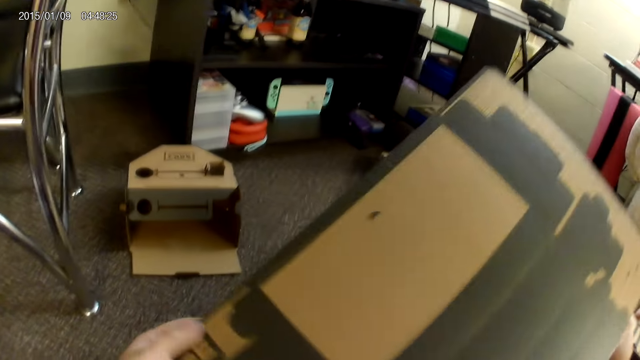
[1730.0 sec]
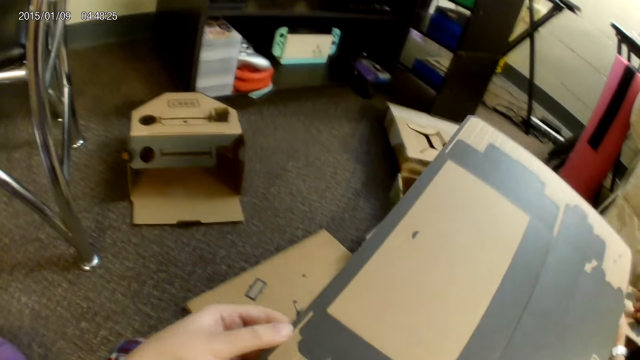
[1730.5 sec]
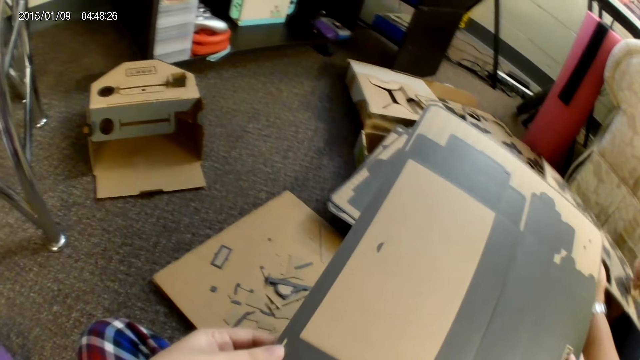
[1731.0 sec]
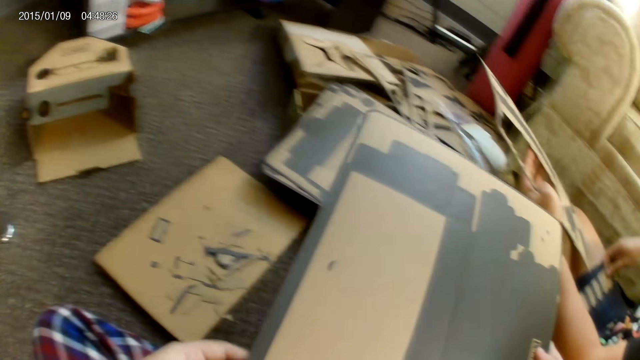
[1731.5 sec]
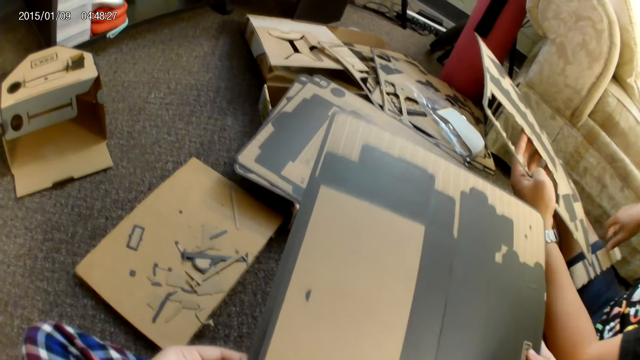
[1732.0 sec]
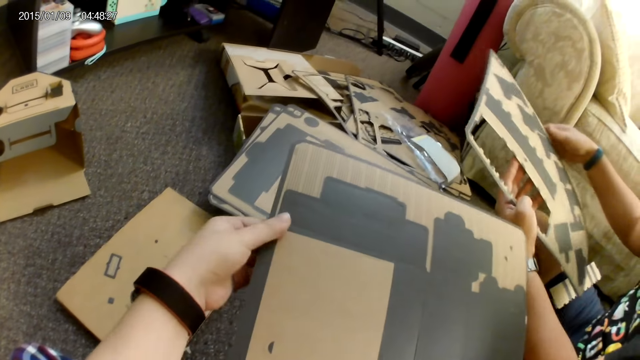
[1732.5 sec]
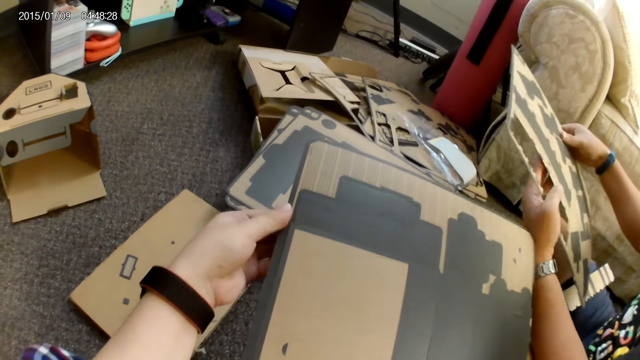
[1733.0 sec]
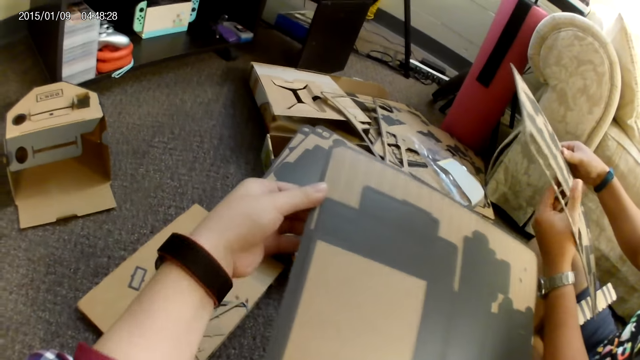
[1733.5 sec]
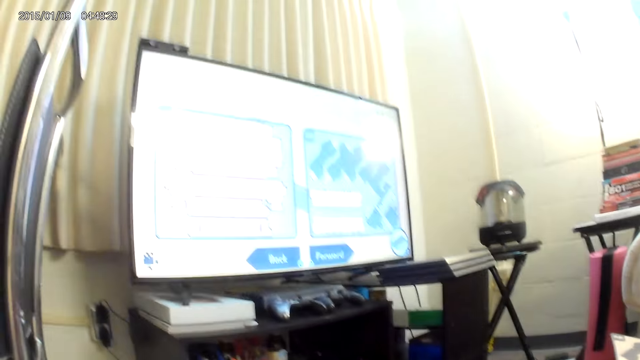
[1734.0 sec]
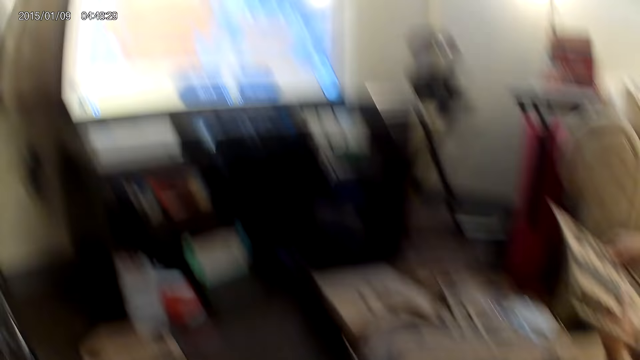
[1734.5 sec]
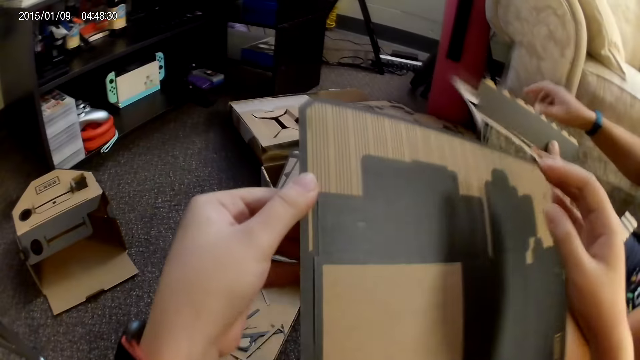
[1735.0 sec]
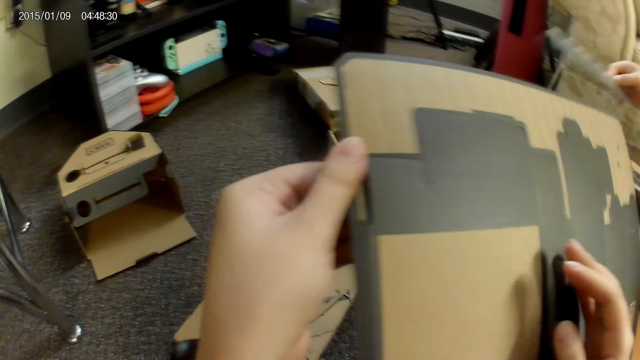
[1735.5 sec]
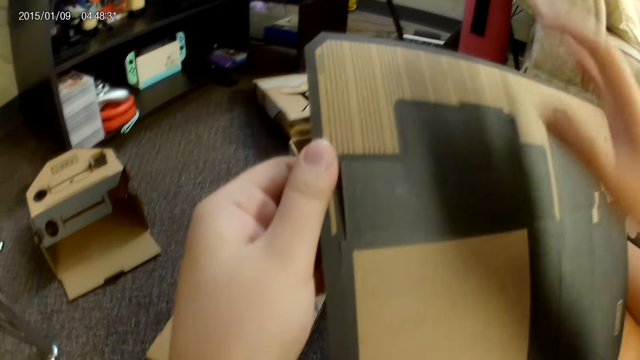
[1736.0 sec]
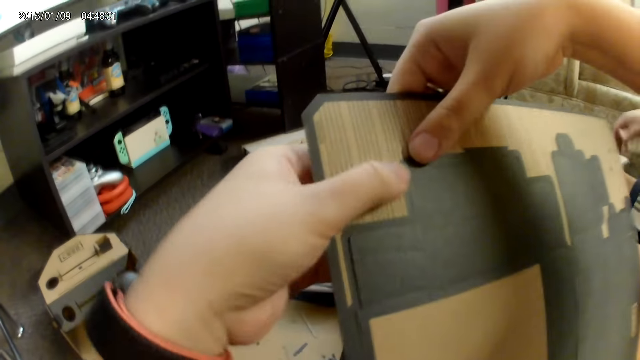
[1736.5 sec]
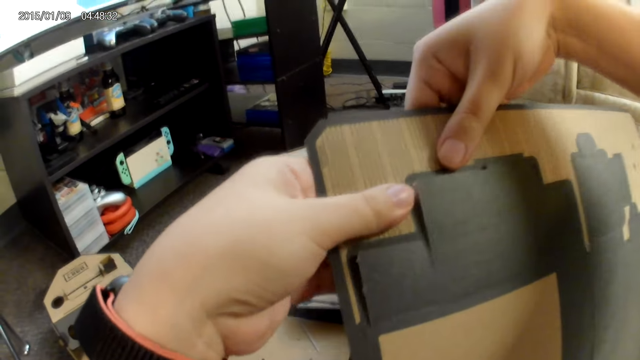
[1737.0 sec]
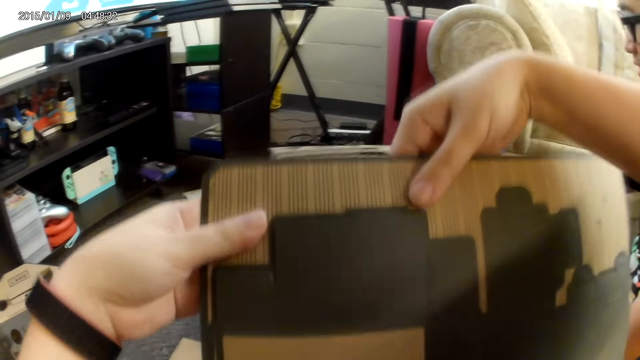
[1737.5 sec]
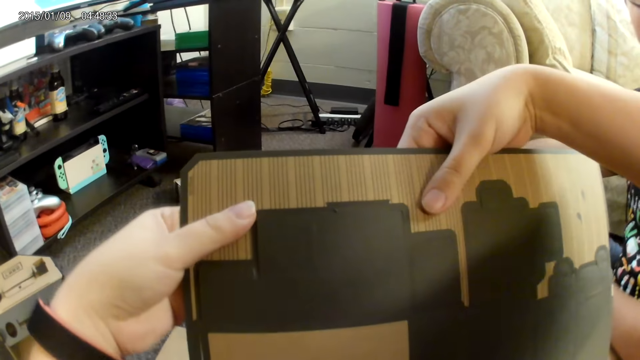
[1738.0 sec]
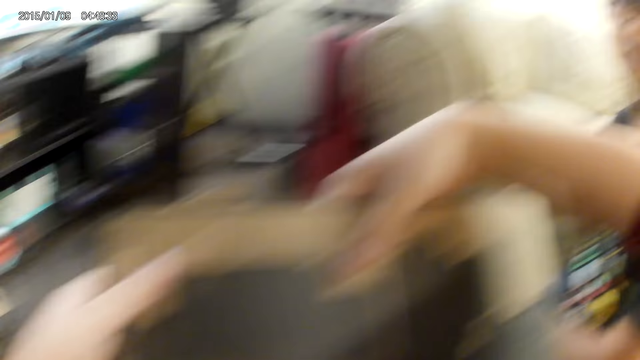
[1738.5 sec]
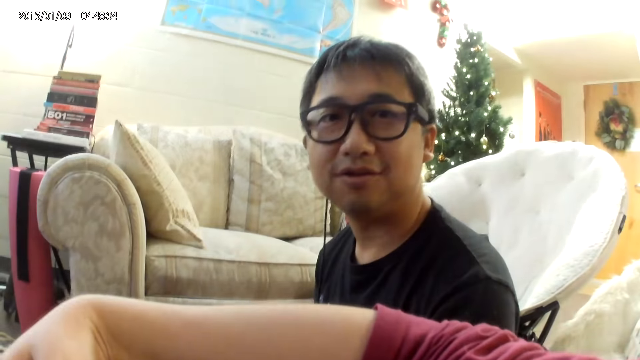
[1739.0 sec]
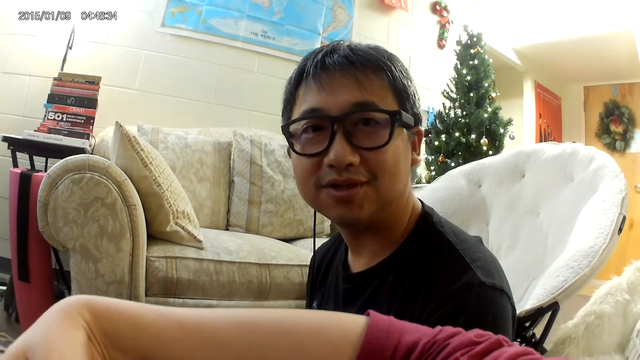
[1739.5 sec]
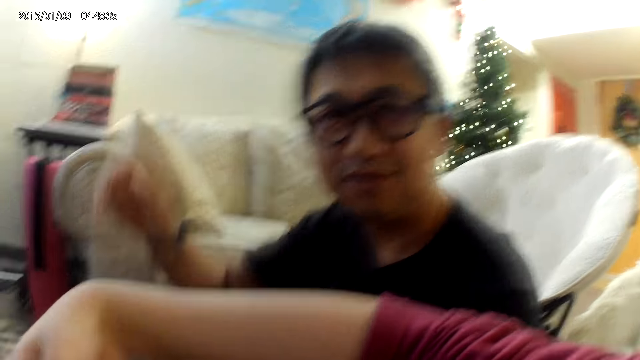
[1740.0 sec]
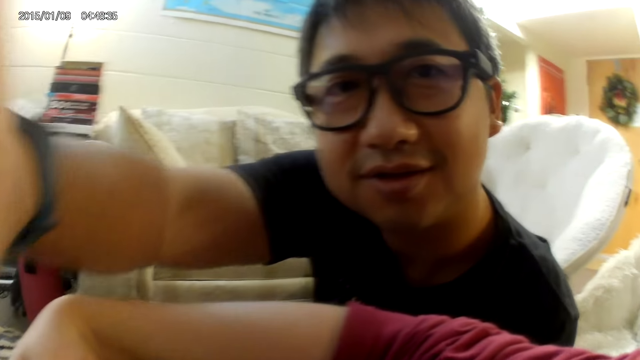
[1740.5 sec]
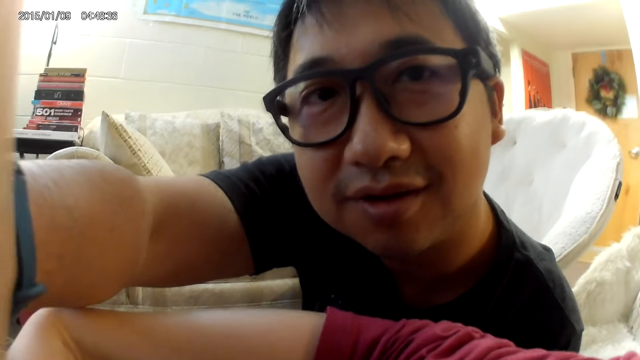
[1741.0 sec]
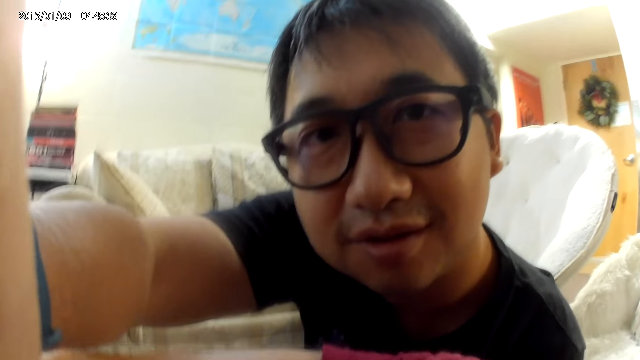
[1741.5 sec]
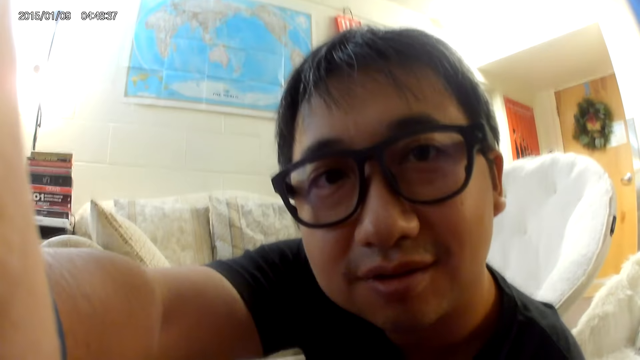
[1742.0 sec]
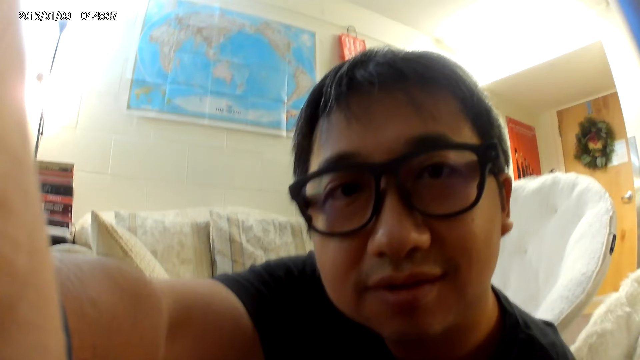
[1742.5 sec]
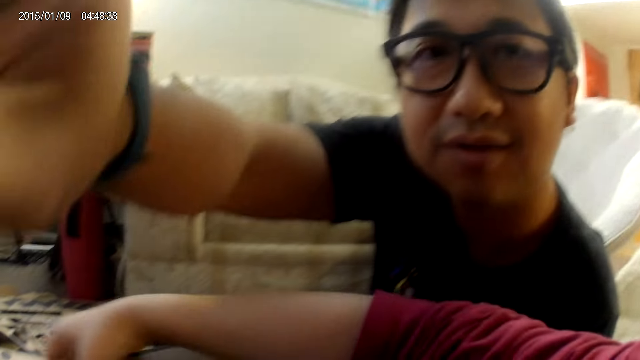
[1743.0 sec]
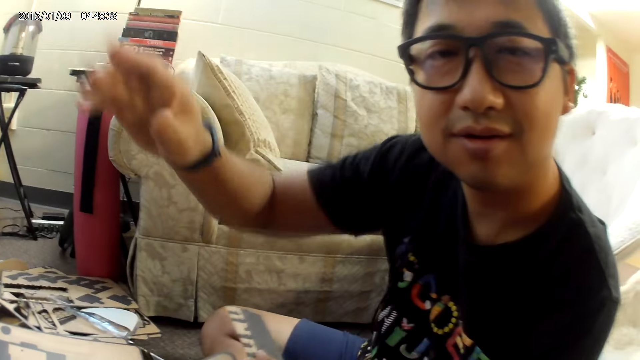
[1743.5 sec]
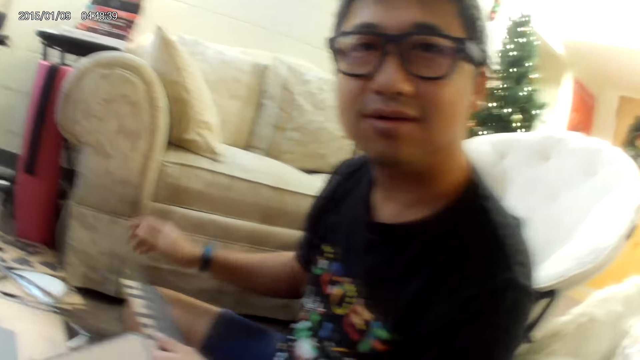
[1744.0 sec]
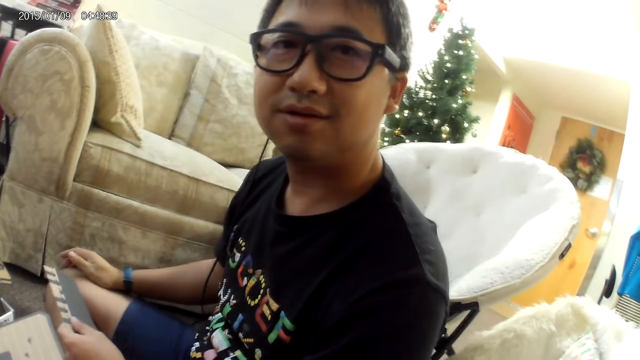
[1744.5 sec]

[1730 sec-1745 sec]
A man places the cardboard on his legs with his right hand. He holds the cardboard with both hands. The camera wearer detaches the carton. The man detaches the cardboard from the cardboard on his left hand with his right hand. The camera wearer touches the cardboard with her right hand. She touches the top of the cardboard with her right hand. She detaches the cardboard with both hands. She looks at the man. The man adjusts the camera on the camera wearer with his right hand.

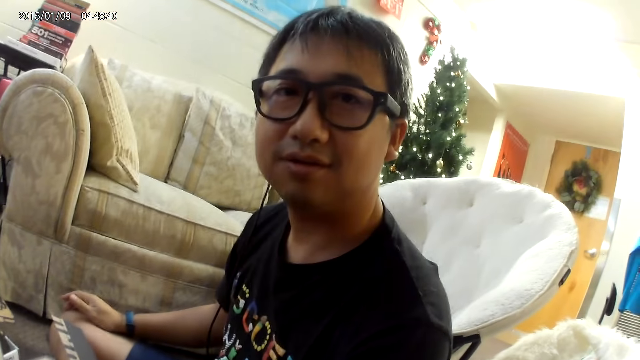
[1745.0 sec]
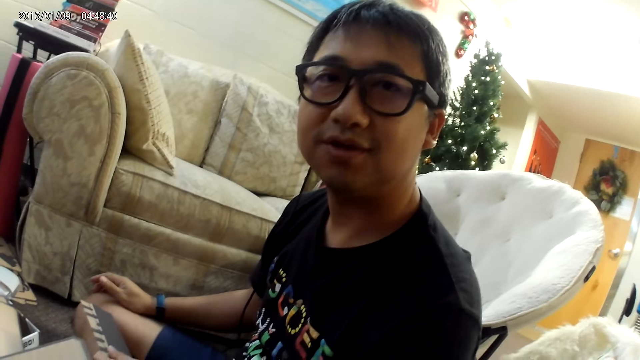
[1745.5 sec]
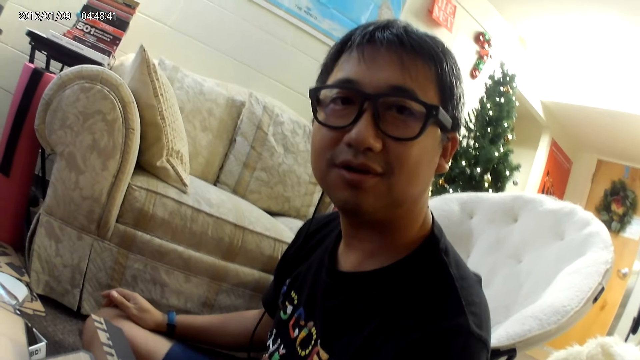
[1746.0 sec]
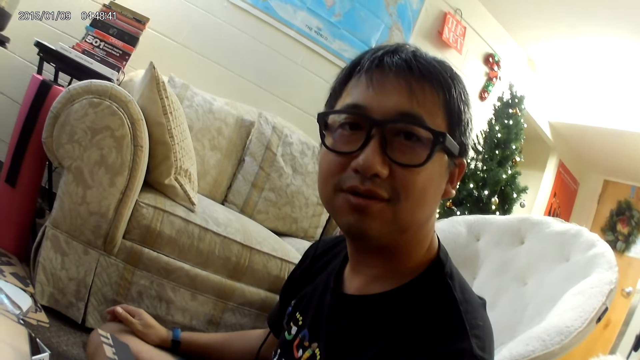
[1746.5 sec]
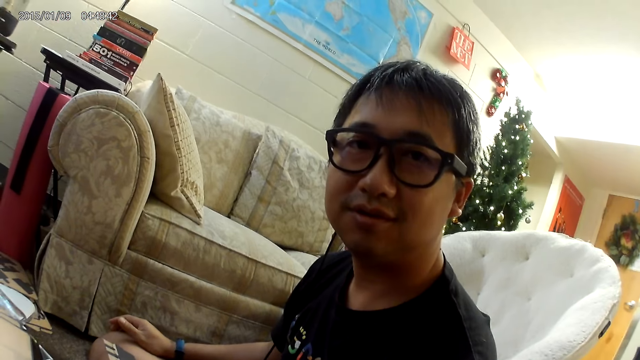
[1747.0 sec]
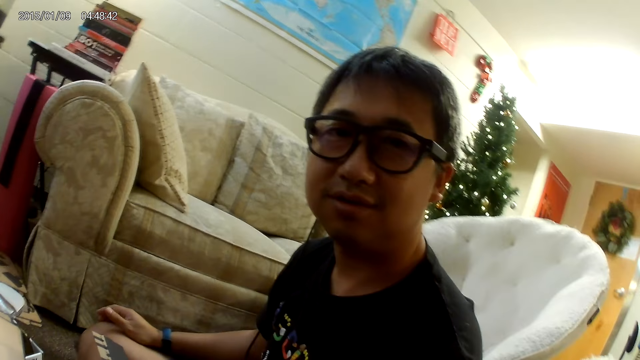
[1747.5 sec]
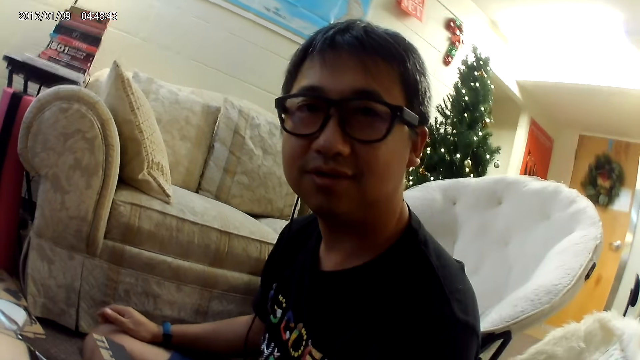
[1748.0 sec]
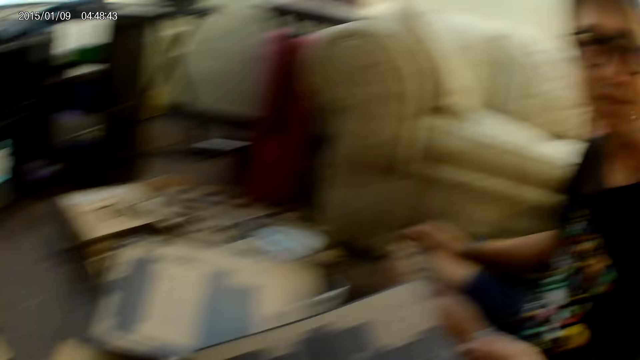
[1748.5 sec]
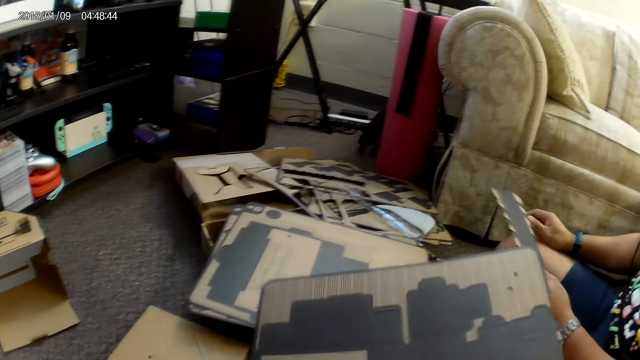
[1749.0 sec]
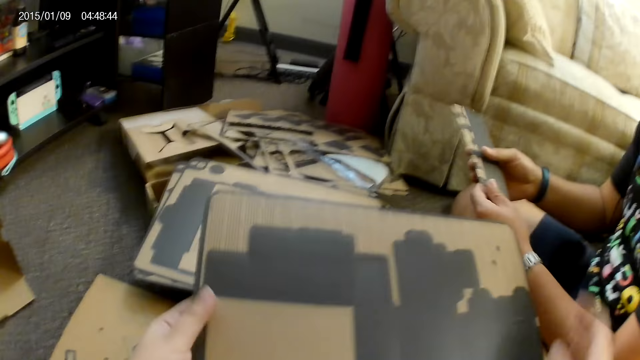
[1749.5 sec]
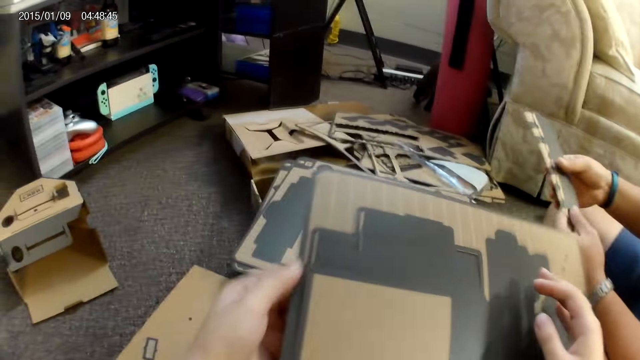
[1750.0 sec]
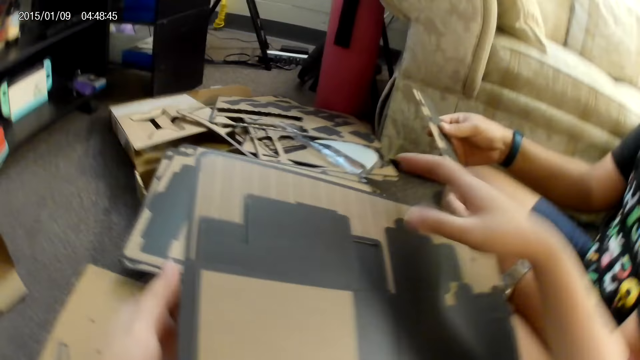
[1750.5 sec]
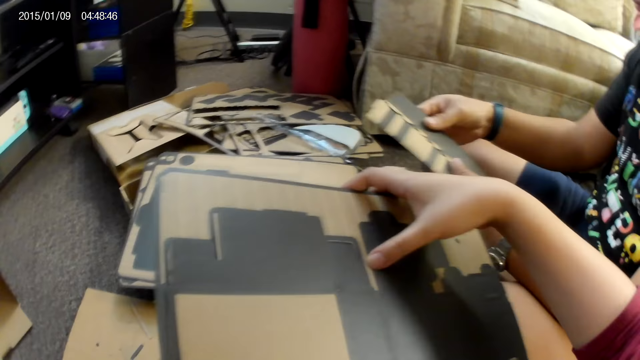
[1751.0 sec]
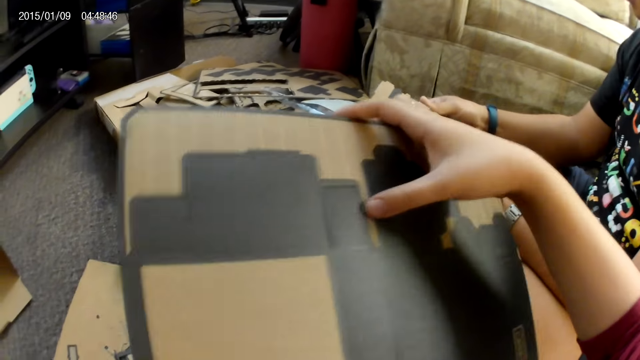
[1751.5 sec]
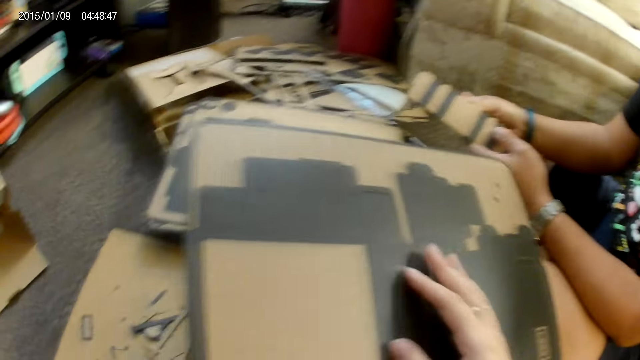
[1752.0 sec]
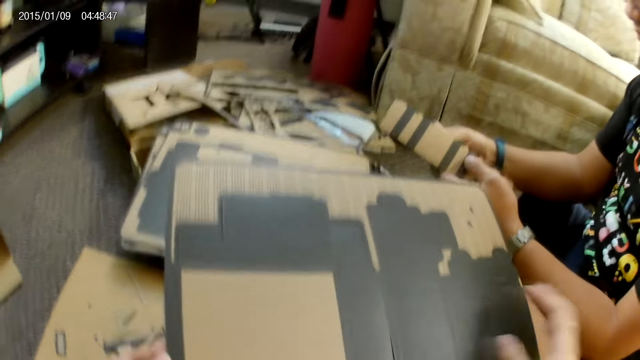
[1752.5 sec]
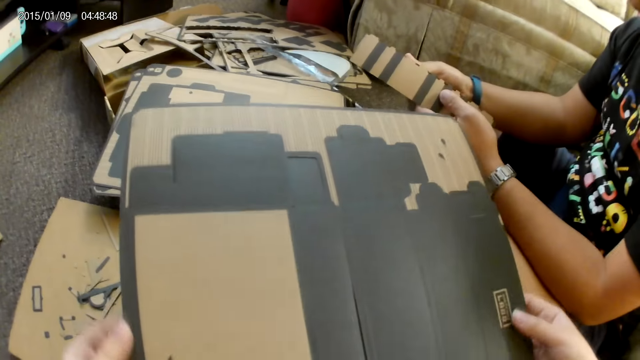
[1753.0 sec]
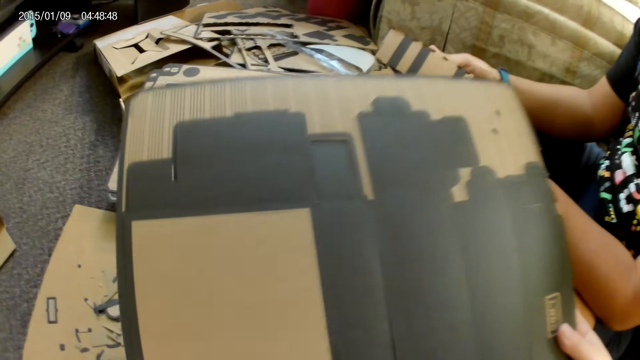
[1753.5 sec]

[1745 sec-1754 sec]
The camera wearer looks at the carton. She touches the cardboard with her left hand. A man holds the cardboard with both hands. The camera wearer touches the cardboard with her right hand. She touches the top of the cardboard with her right hand. She detaches the carton.
